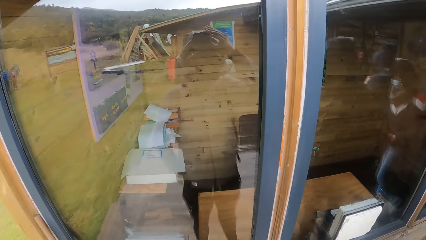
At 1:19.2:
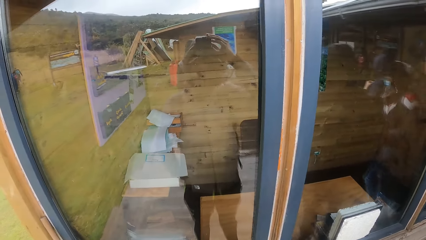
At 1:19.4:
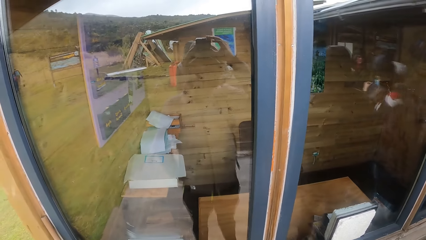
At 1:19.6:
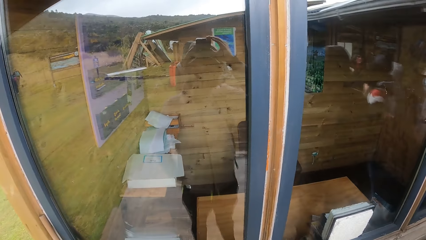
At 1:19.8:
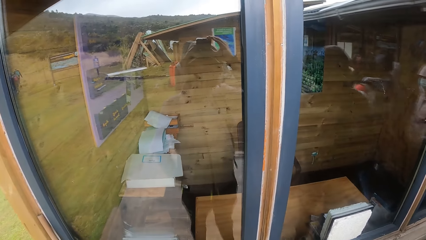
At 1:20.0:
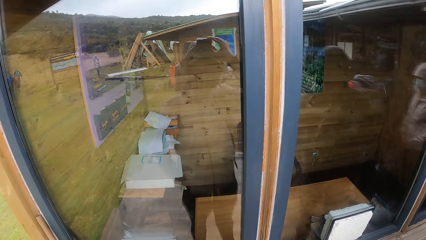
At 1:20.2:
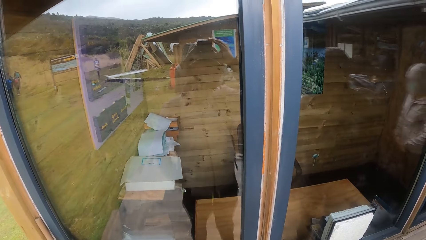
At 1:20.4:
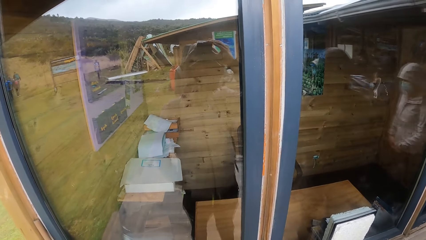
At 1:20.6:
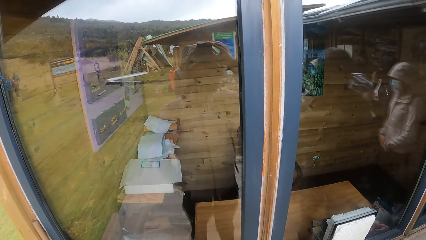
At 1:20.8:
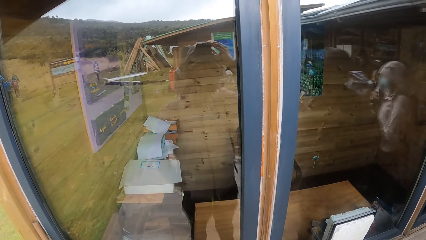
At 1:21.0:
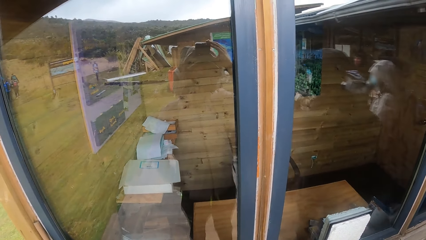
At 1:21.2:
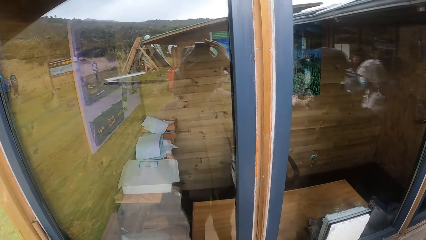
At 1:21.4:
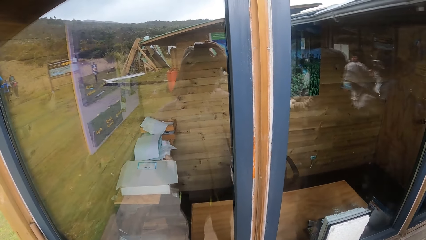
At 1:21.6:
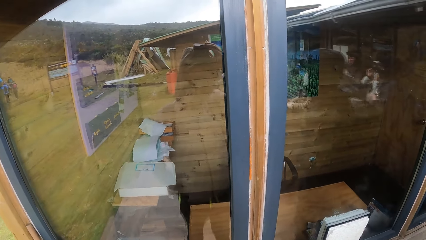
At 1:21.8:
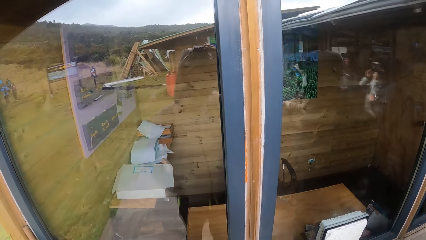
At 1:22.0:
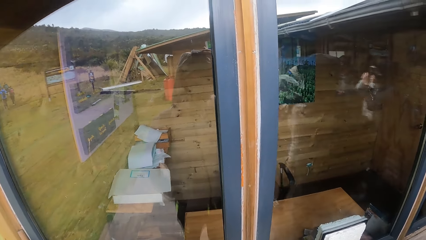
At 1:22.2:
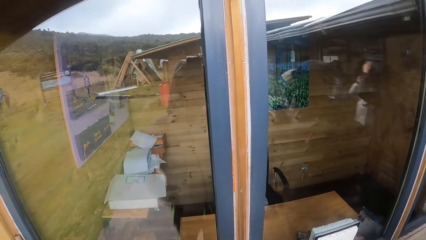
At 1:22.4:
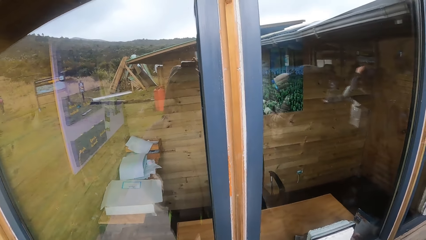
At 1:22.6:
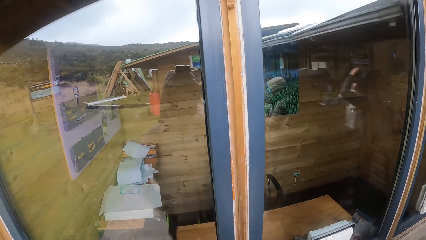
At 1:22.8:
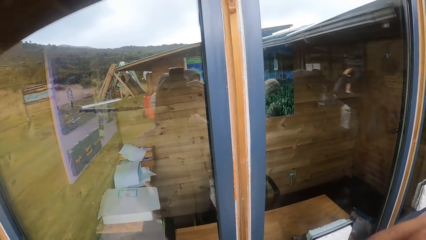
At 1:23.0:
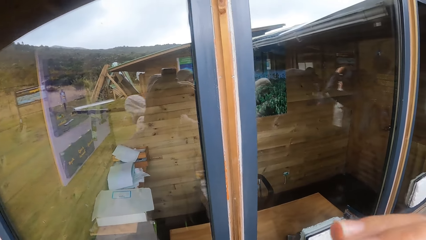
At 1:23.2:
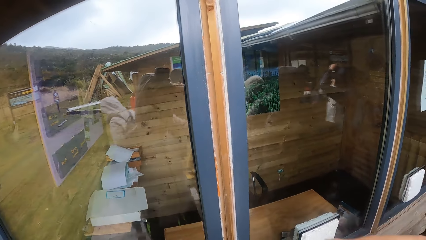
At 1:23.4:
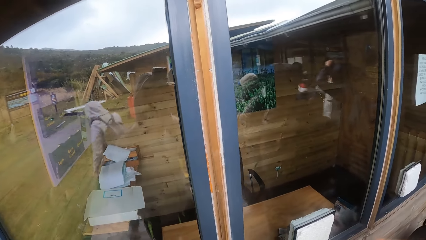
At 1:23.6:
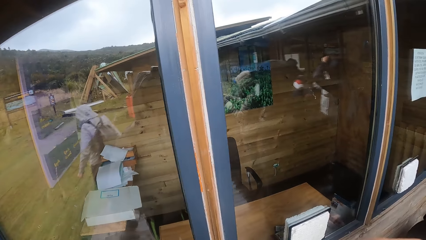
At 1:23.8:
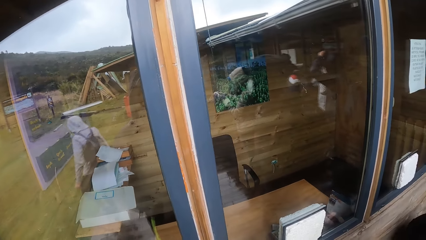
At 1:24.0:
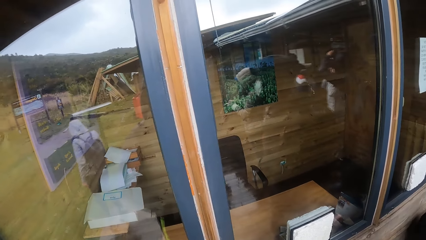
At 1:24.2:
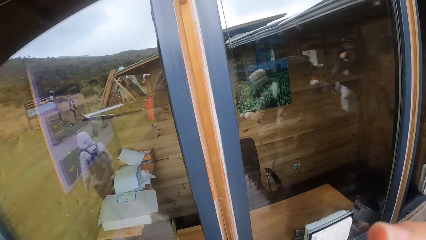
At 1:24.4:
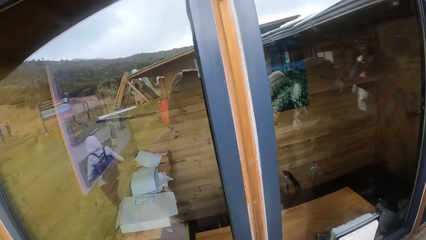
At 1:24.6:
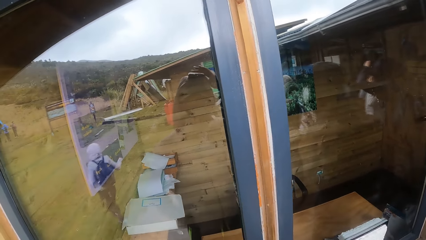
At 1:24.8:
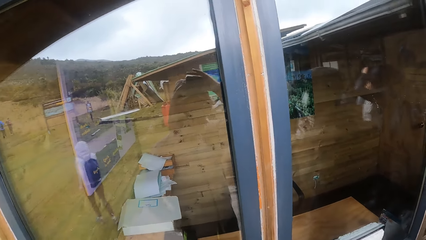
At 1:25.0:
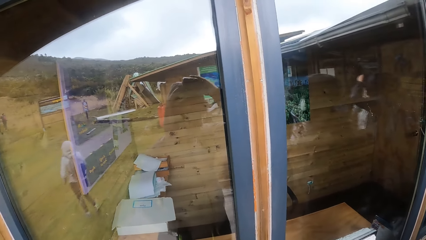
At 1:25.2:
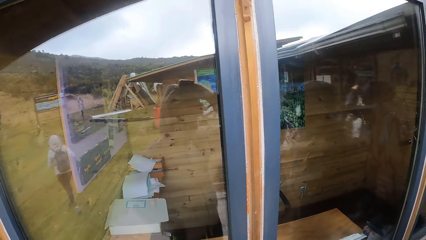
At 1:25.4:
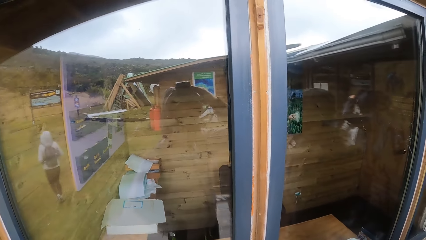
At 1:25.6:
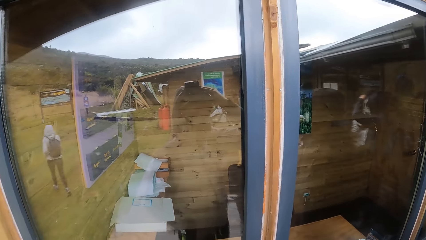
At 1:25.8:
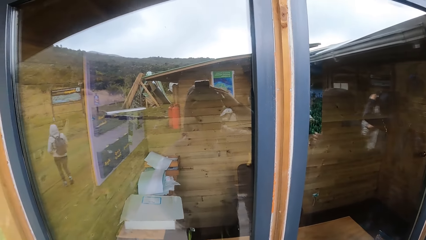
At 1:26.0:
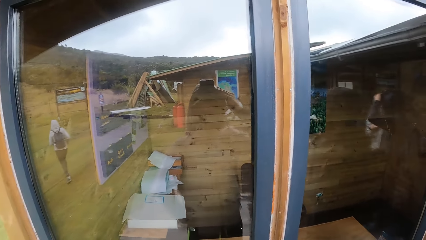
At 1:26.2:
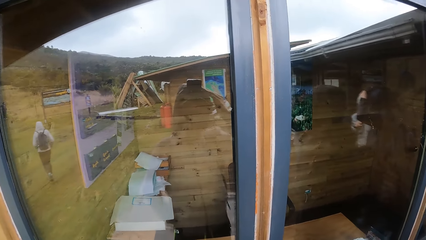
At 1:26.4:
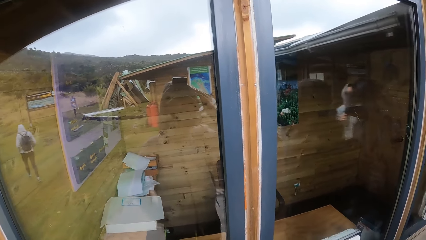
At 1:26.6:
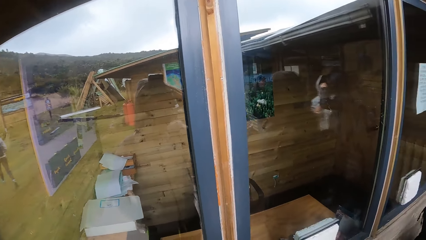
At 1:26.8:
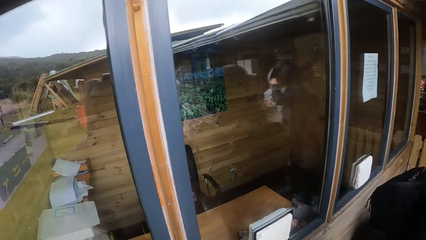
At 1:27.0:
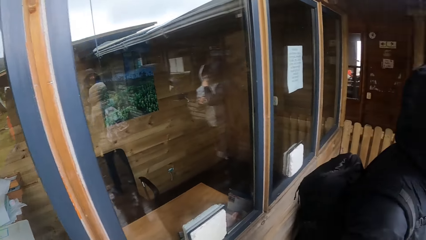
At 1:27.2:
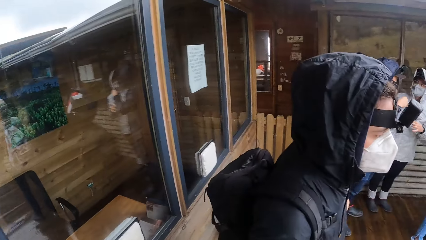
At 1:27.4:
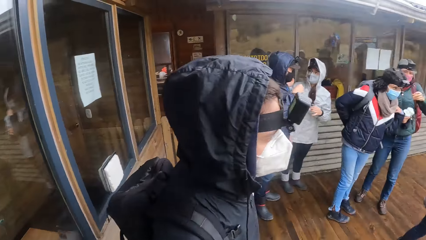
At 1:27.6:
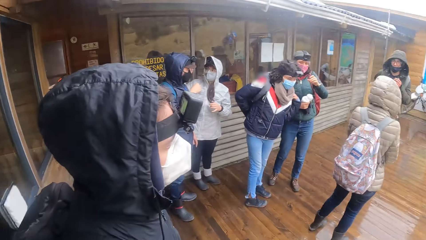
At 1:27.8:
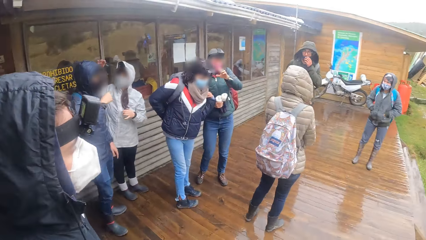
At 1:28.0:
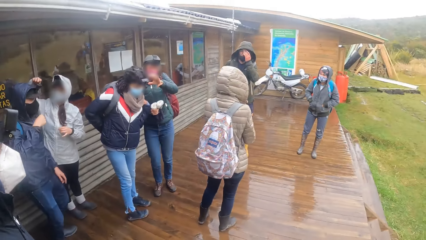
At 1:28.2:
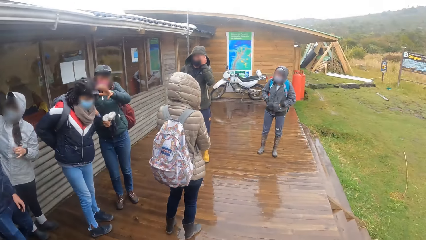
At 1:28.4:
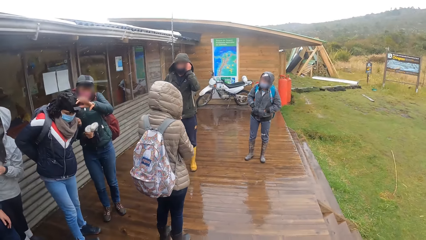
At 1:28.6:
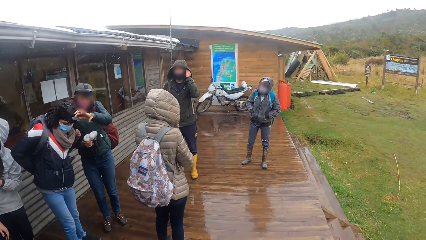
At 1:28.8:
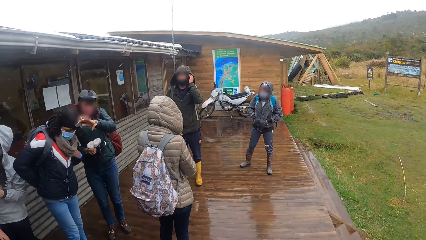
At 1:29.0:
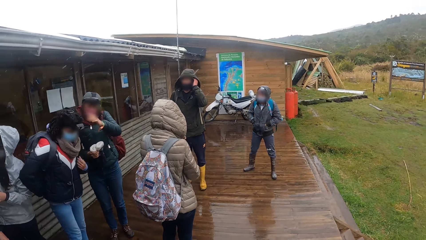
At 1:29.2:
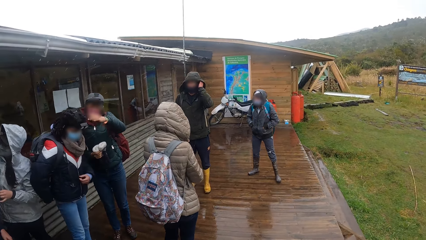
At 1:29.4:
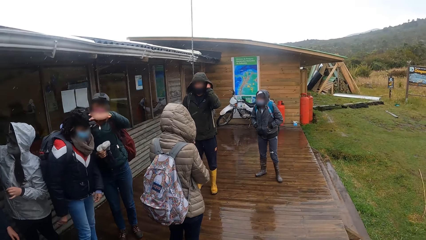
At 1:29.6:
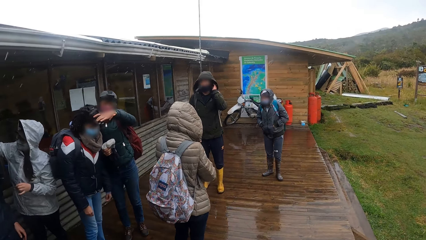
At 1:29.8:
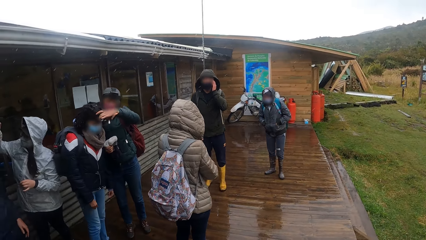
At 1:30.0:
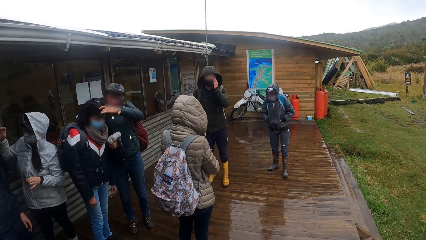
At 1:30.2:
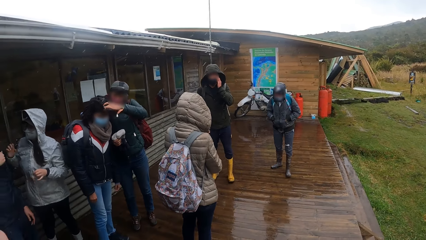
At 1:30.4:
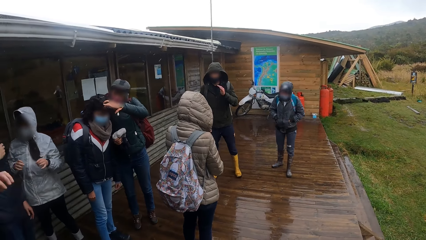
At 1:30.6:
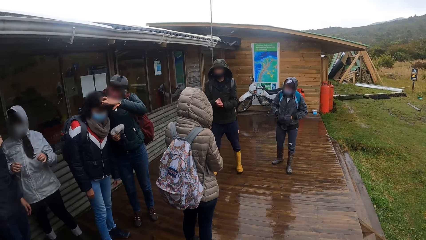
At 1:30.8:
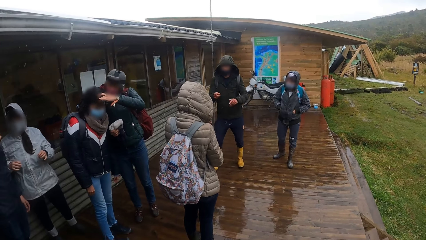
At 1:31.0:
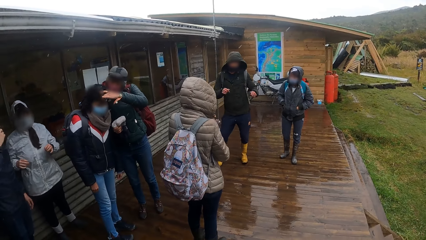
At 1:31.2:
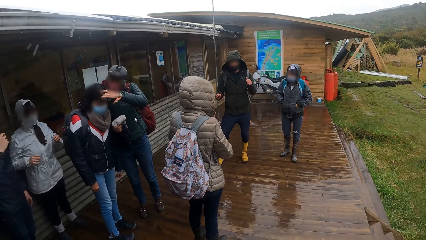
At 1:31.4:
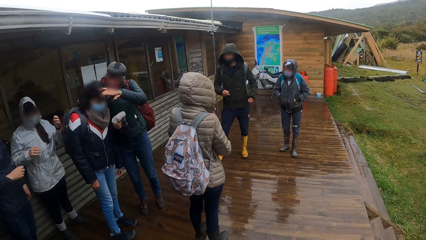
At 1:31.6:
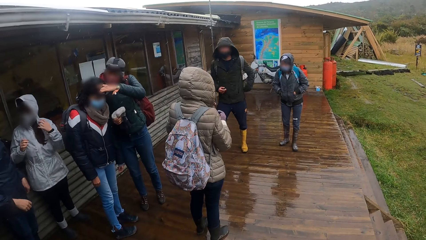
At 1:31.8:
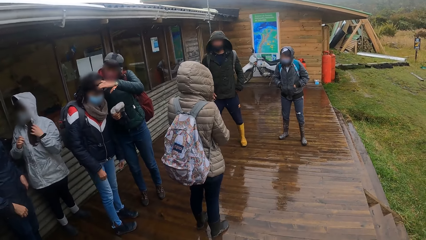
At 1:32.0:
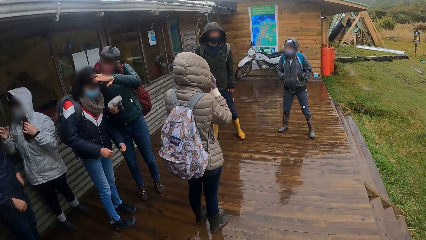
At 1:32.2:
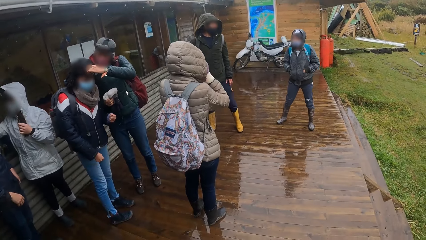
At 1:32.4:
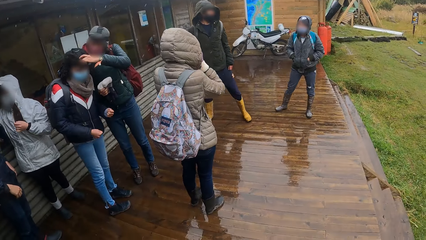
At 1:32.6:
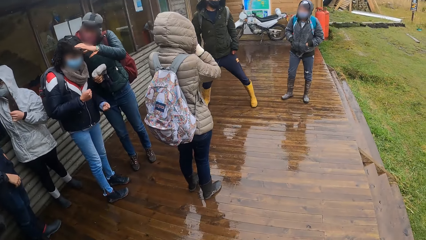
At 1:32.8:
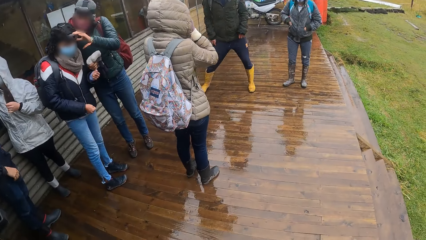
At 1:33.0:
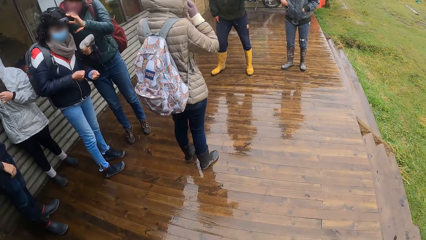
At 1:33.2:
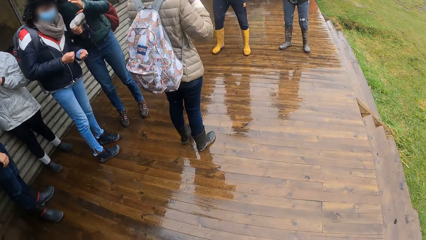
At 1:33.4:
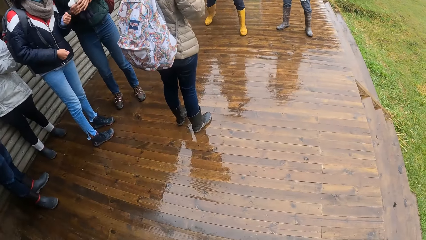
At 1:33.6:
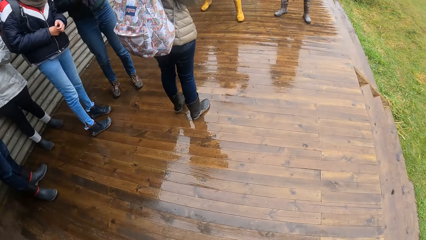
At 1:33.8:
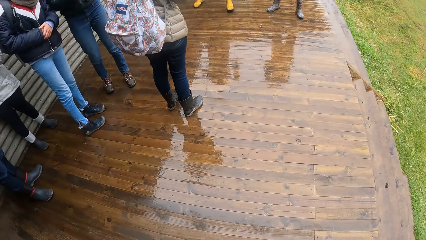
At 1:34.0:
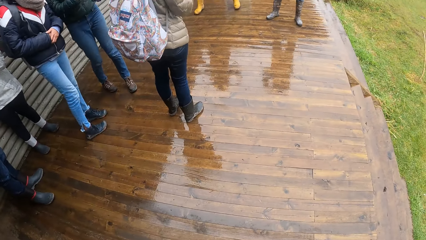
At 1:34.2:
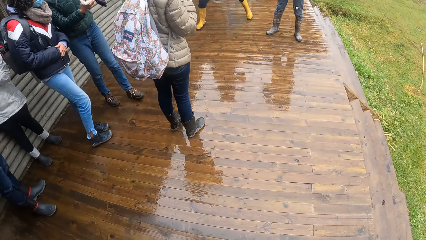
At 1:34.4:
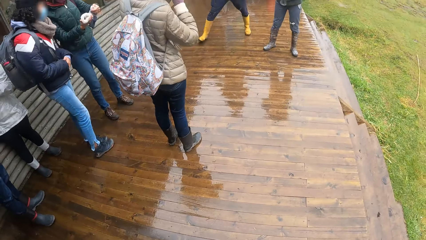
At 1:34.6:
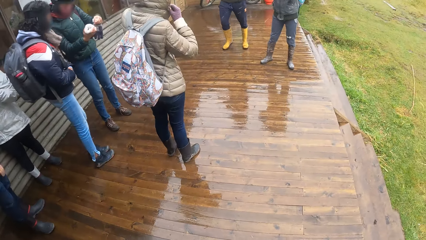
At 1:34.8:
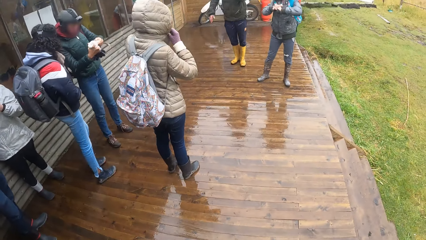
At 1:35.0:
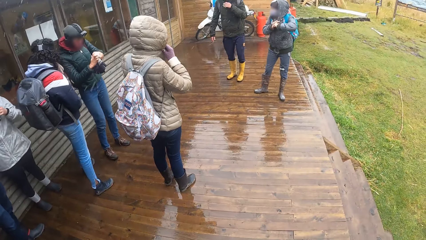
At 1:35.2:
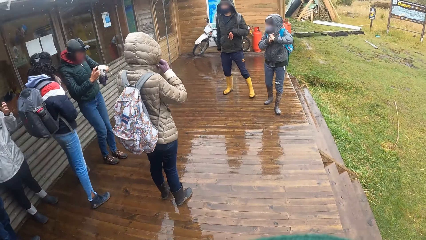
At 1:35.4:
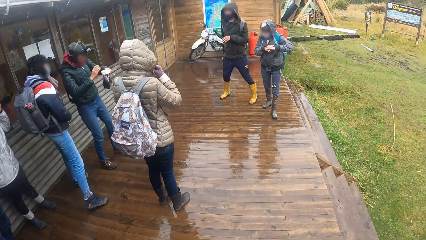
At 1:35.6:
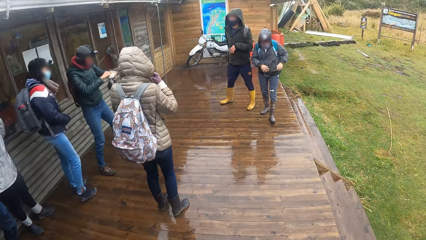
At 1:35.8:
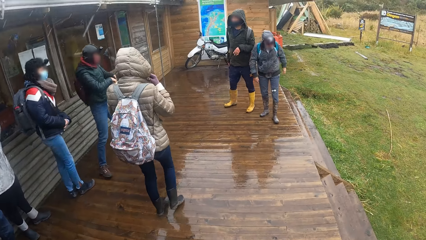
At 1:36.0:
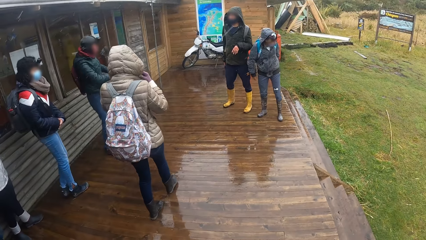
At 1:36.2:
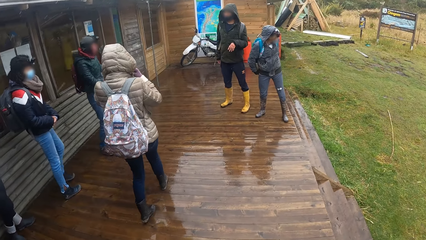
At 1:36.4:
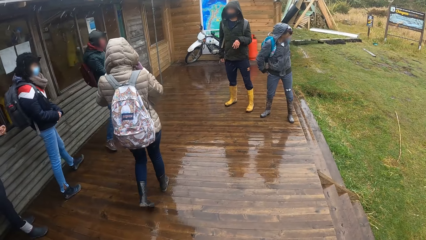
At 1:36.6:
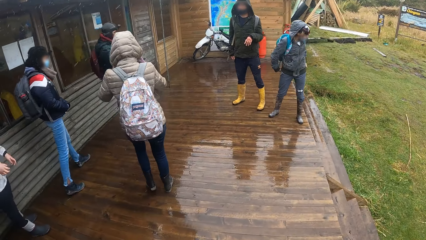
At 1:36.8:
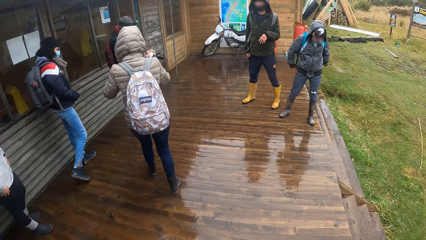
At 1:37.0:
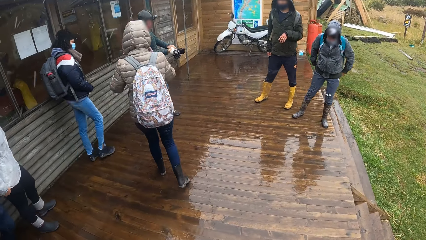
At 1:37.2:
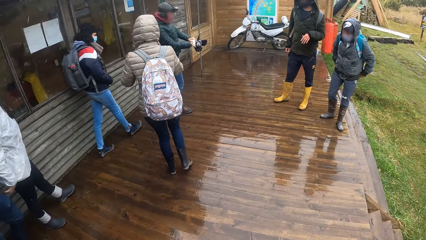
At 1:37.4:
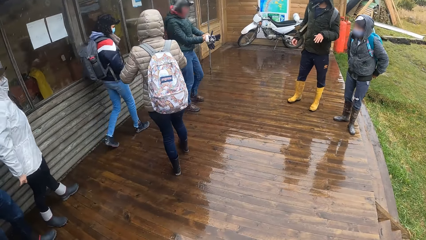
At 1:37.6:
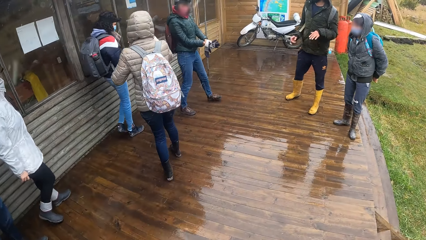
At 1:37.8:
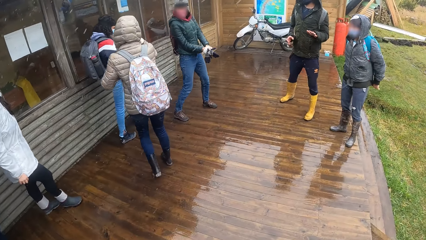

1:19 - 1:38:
A woman adjusts a camera on another woman's head with her right hand. The first woman wears a glove on her left hand with her right hand.
